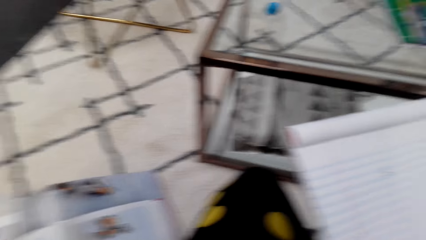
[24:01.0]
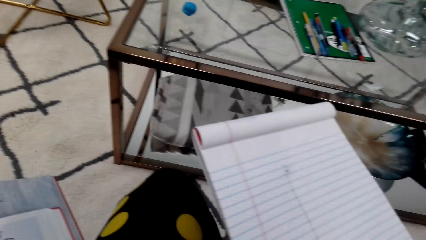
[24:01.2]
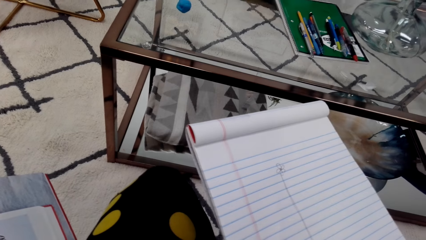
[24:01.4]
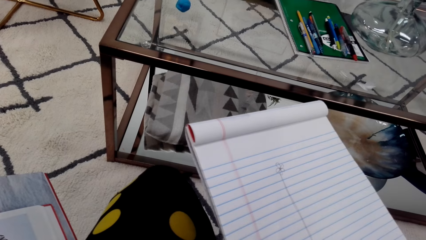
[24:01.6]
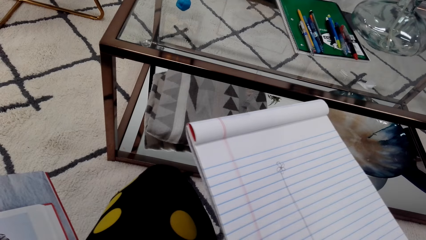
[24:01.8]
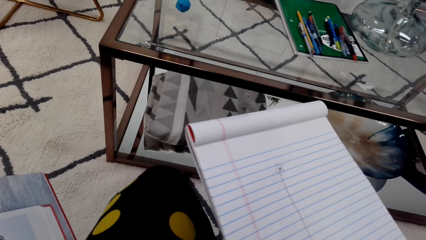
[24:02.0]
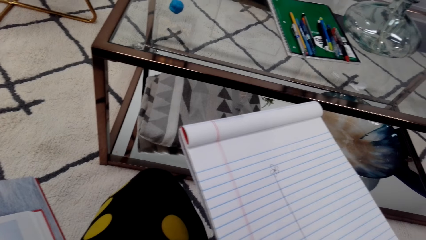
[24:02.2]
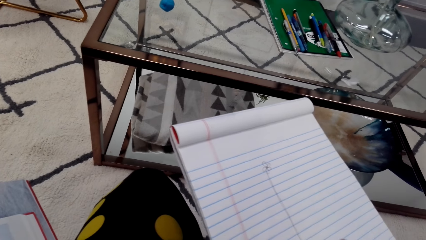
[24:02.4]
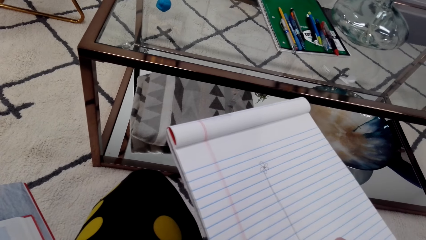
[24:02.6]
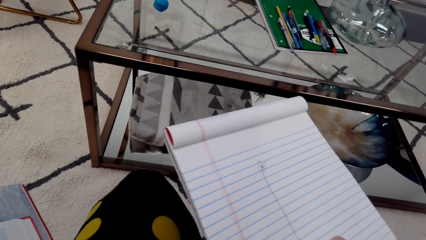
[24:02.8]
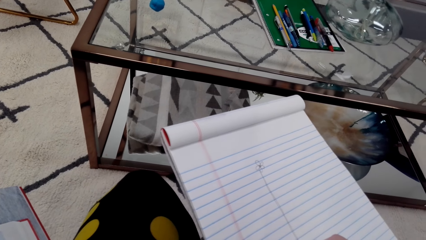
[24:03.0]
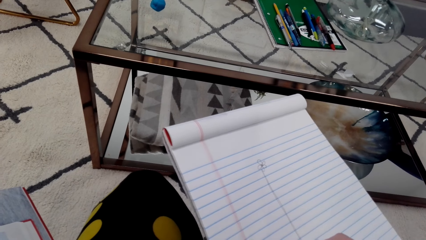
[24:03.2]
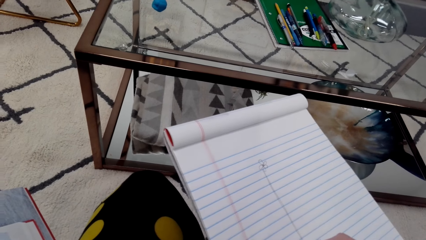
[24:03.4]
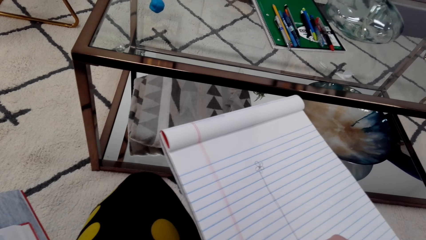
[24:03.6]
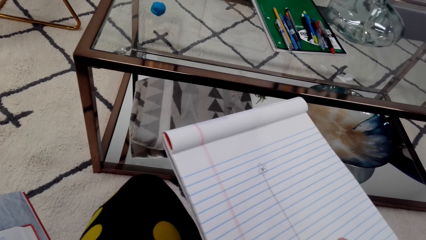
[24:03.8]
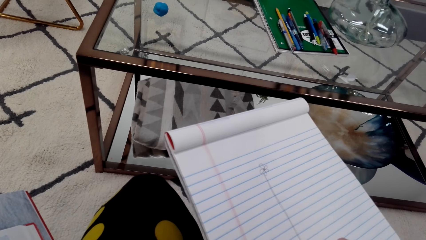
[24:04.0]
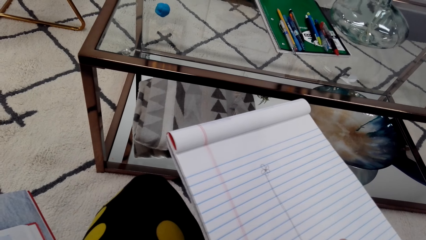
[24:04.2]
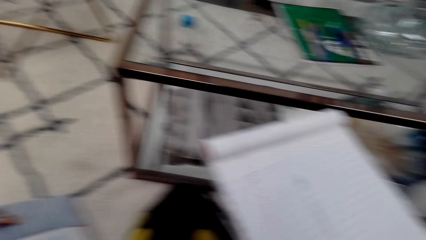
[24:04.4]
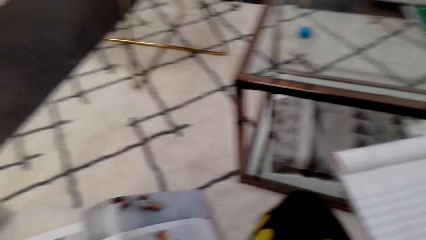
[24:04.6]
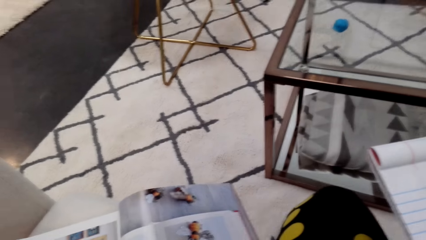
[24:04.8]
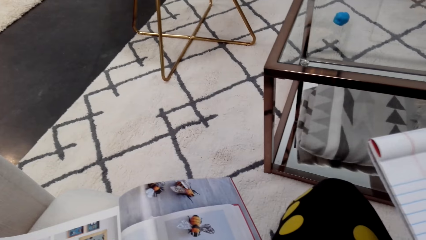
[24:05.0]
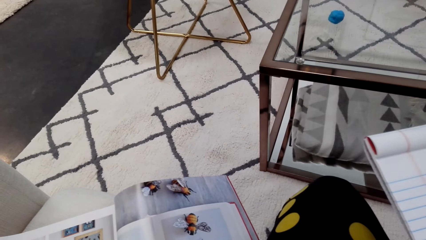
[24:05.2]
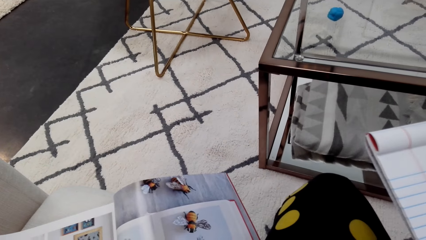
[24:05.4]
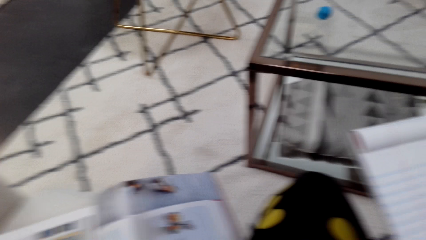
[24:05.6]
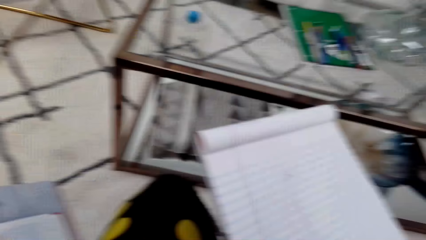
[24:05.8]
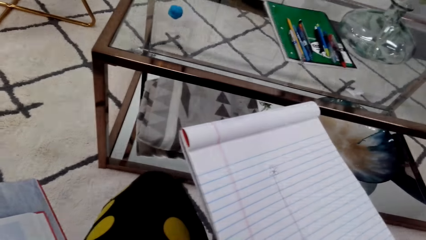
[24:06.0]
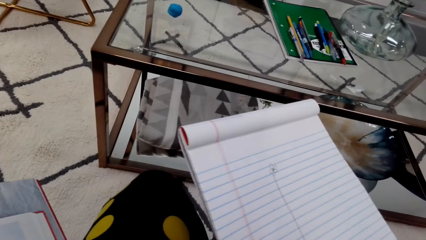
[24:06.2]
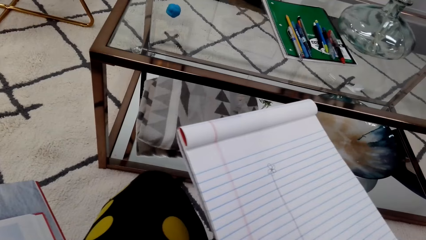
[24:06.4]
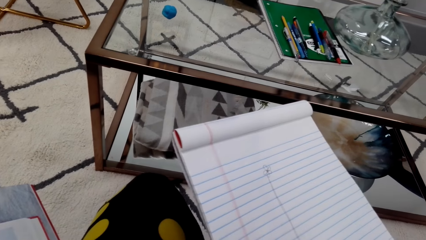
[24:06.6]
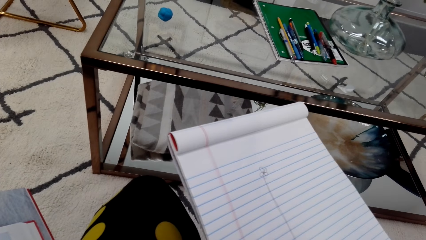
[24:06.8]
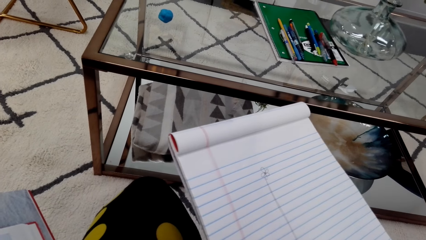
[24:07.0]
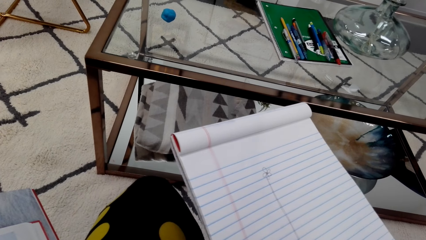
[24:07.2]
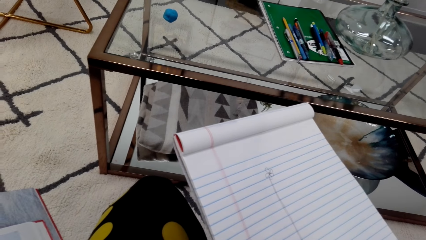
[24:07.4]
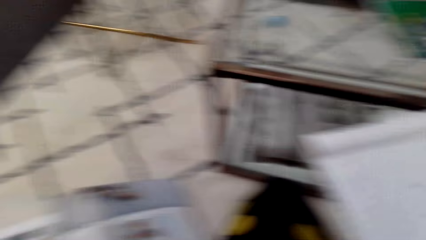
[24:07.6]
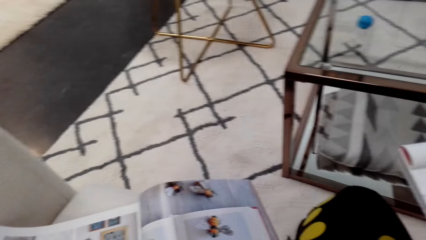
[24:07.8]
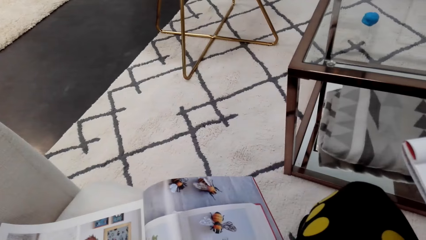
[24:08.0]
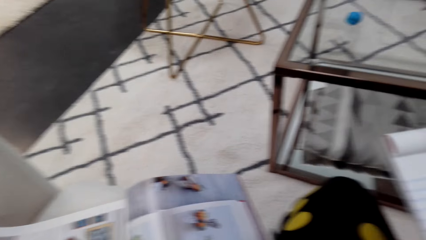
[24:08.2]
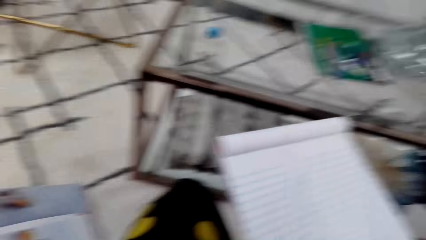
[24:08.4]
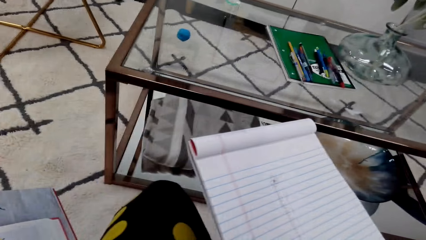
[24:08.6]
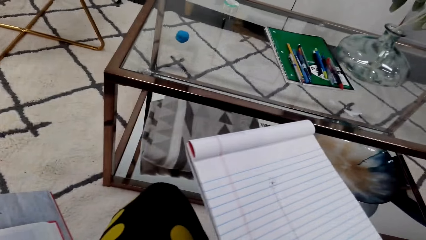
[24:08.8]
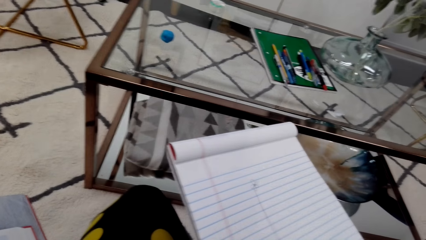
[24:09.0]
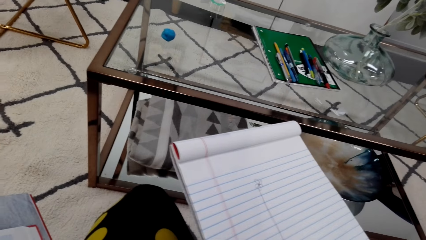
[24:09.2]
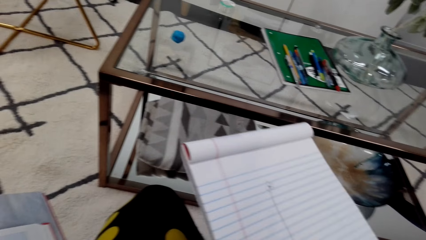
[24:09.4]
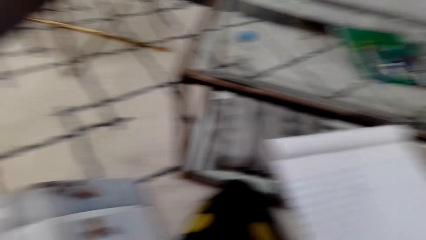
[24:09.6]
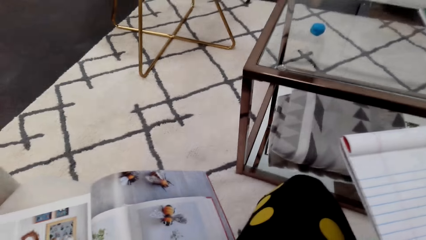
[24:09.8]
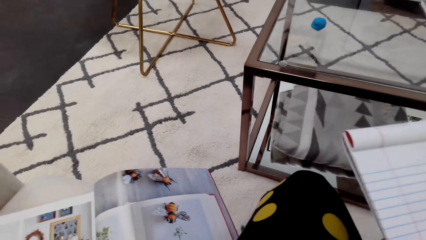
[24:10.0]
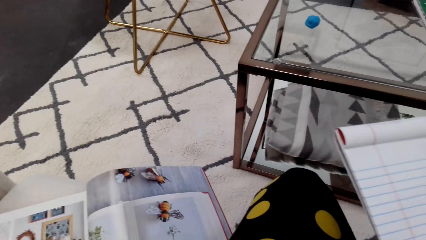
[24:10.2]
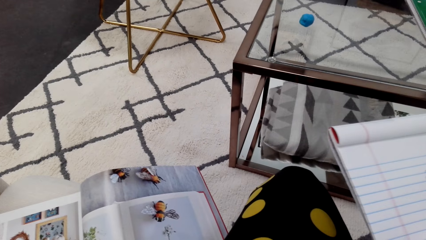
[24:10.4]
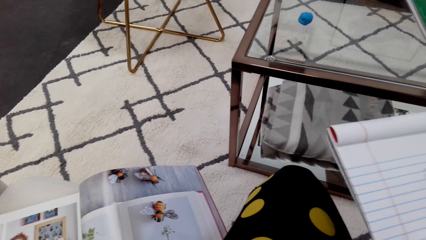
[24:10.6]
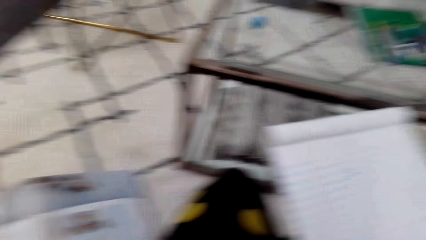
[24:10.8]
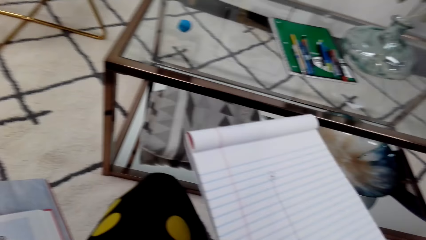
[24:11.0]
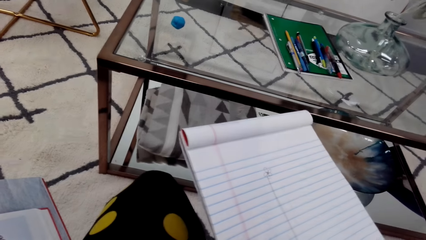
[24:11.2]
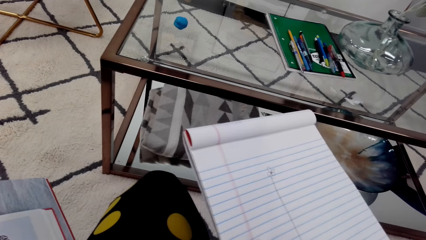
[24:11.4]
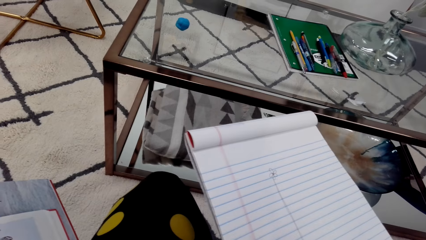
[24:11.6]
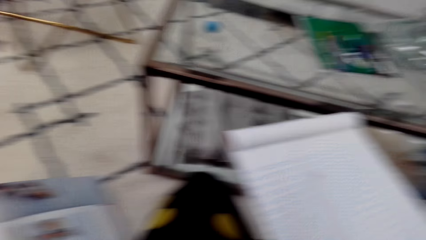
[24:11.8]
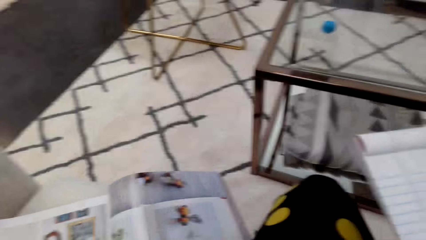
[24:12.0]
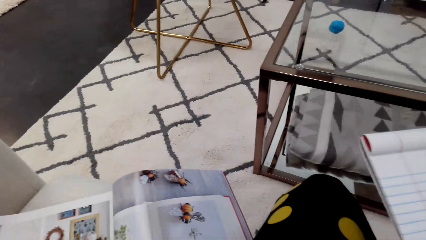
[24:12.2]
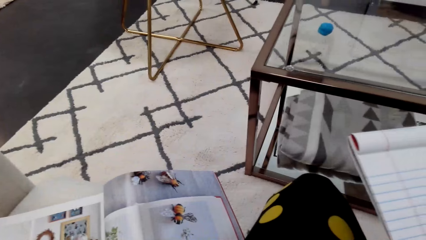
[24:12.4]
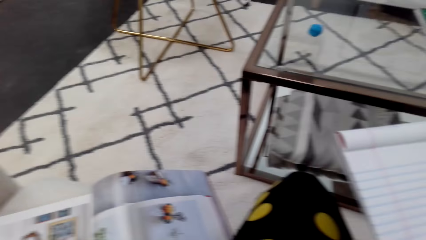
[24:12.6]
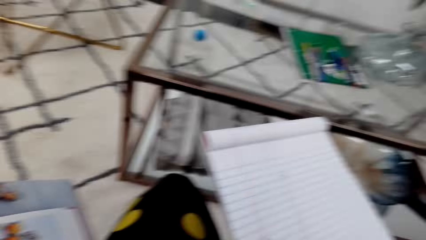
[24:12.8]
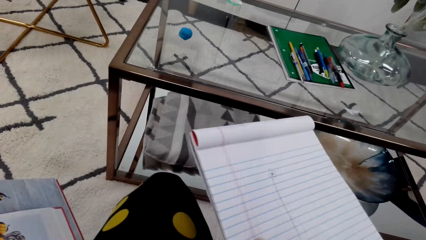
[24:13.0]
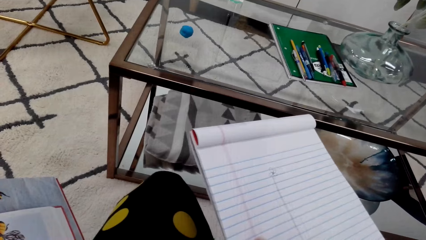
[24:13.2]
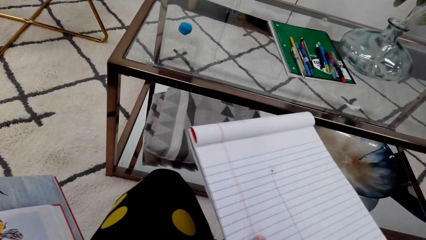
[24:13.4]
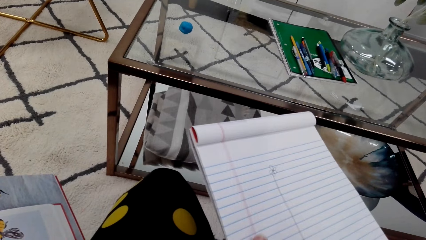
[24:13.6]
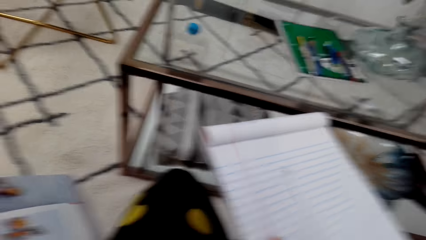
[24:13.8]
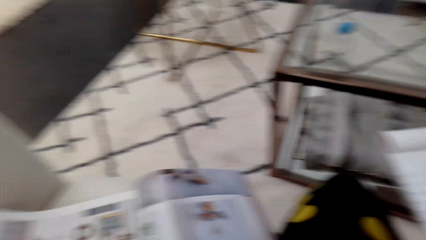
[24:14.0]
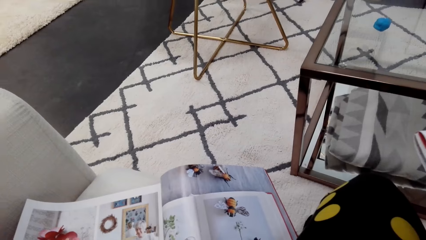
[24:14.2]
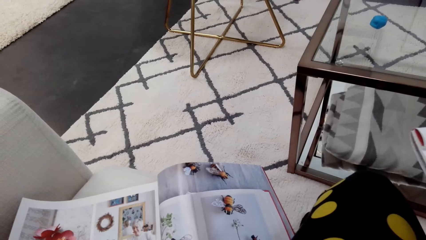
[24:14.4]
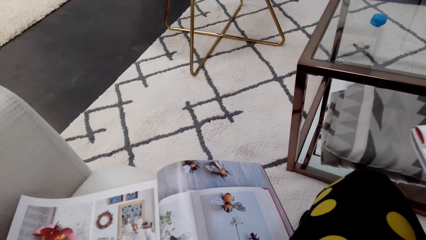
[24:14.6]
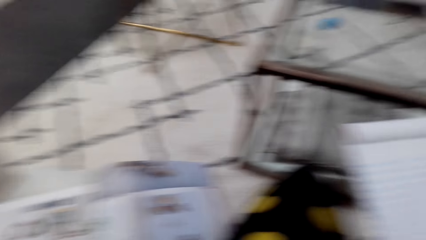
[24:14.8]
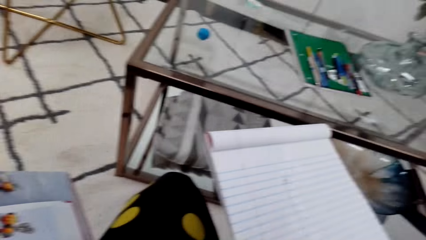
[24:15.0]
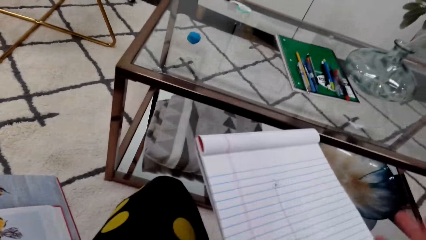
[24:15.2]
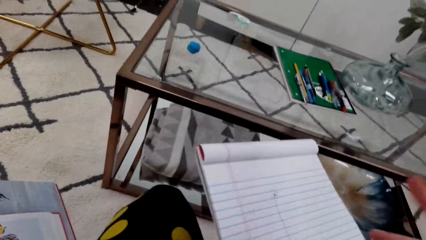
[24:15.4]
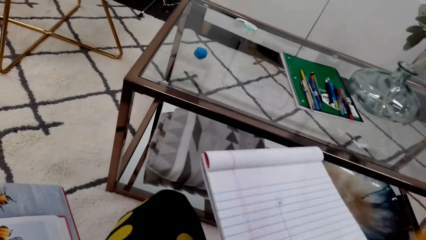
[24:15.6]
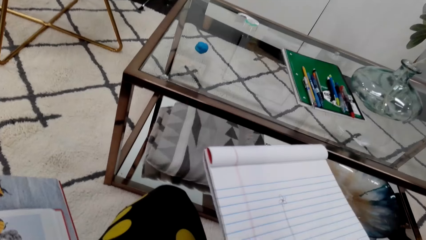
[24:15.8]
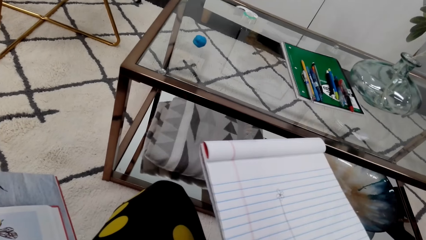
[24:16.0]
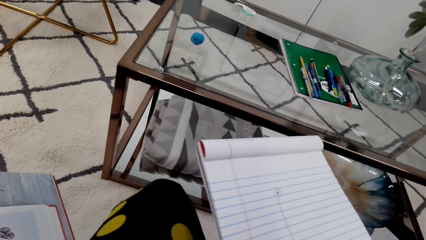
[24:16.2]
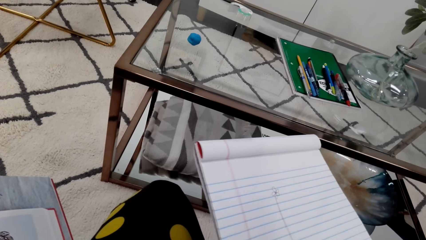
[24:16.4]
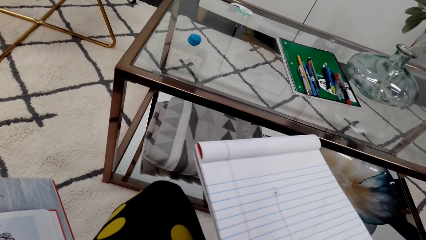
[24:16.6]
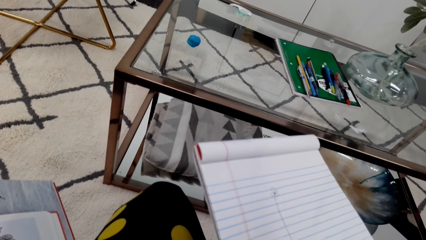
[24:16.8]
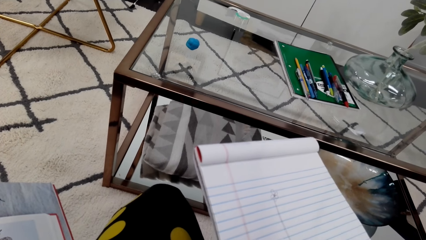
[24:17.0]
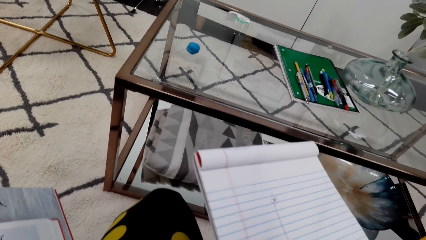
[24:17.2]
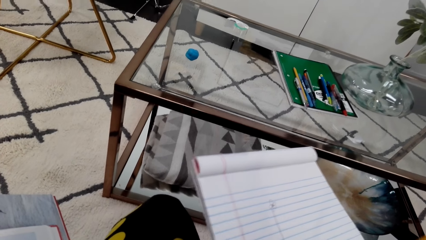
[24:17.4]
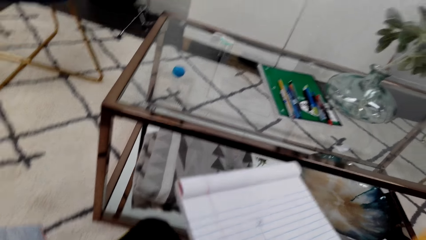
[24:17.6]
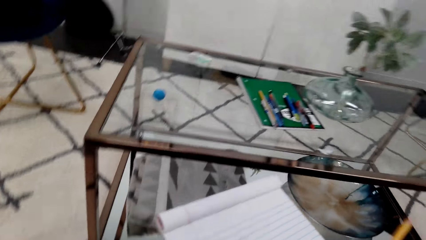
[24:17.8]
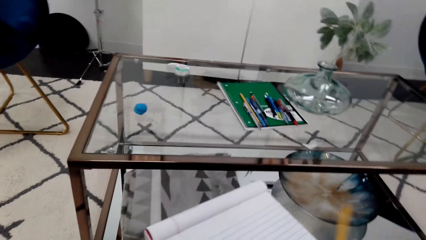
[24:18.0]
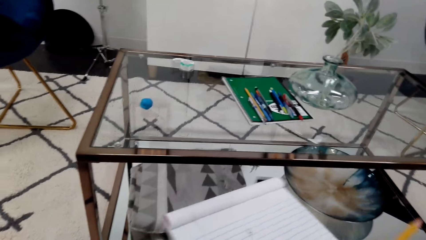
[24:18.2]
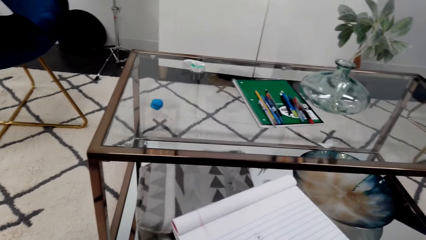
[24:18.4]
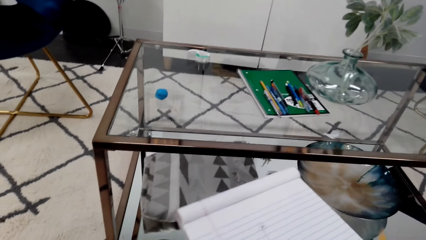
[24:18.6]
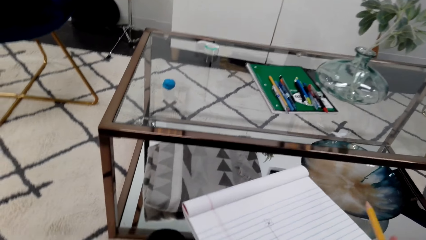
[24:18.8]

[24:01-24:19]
The camera wearer looks at a picture in a magazine. They draw on a notebook. They look at the picture in the magazine. They draw on the notebook. They look at the picture in the magazine. They draw on the notebook. They look at the picture in the magazine. They draw on the notebook. They look at the picture in the magazine. They draw on the notebook. They look at the picture in the magazine. They erase the drawing.
